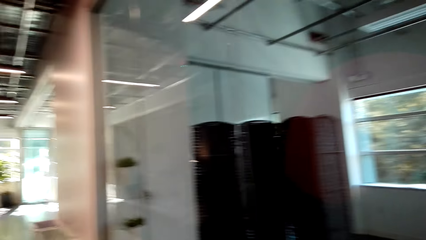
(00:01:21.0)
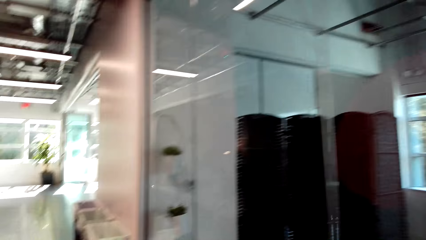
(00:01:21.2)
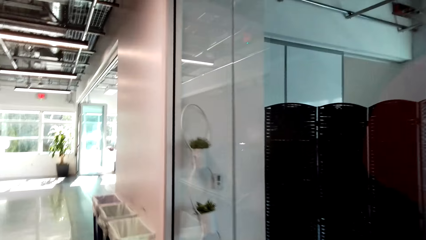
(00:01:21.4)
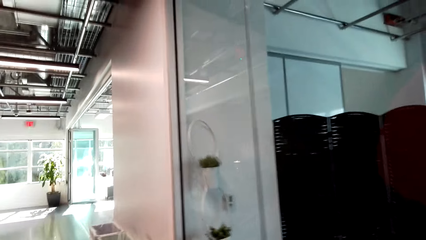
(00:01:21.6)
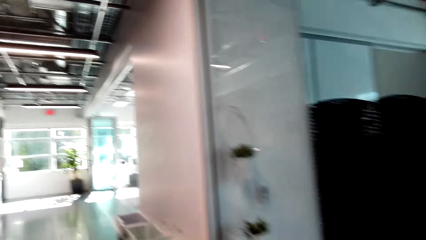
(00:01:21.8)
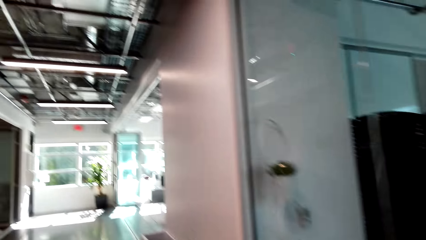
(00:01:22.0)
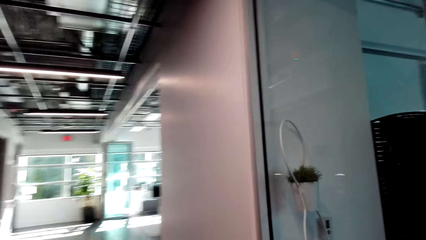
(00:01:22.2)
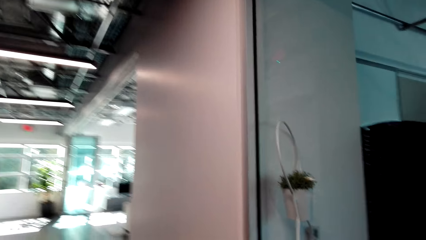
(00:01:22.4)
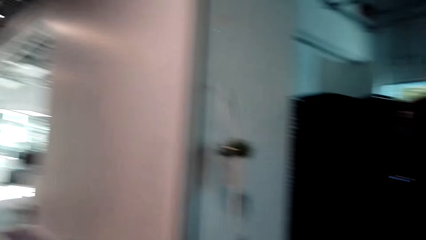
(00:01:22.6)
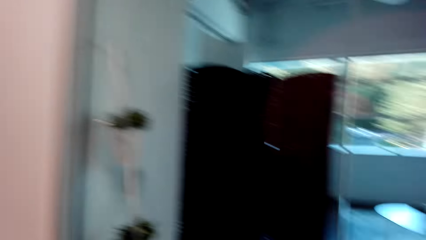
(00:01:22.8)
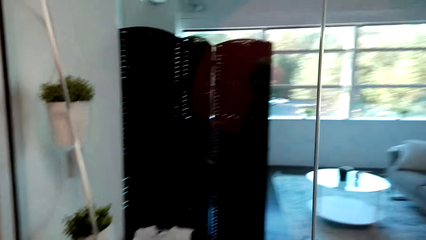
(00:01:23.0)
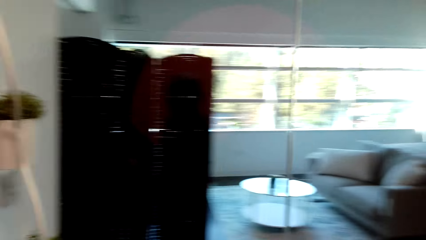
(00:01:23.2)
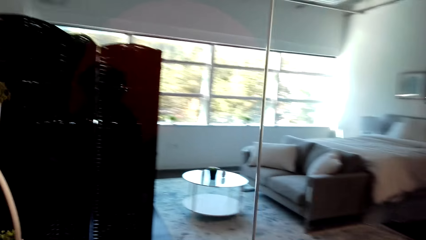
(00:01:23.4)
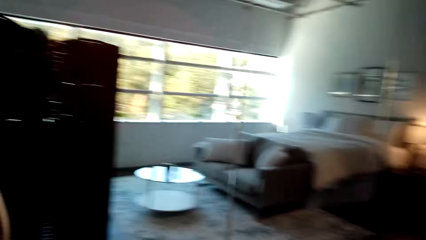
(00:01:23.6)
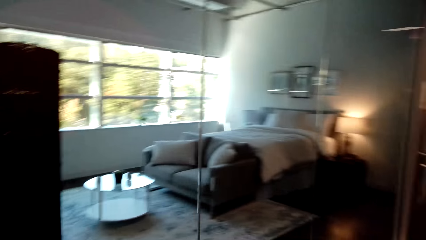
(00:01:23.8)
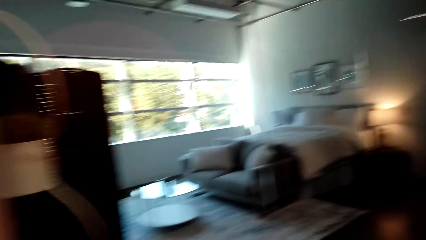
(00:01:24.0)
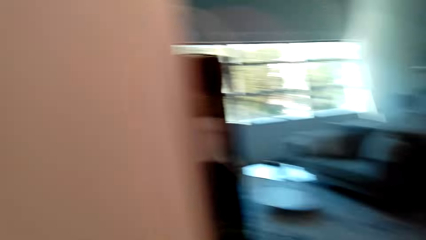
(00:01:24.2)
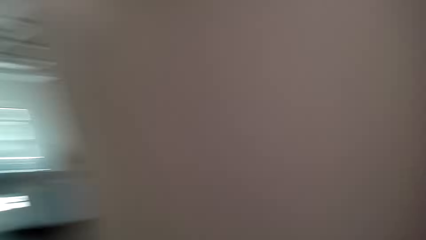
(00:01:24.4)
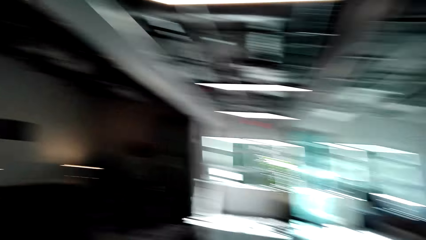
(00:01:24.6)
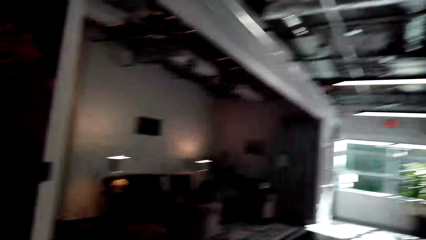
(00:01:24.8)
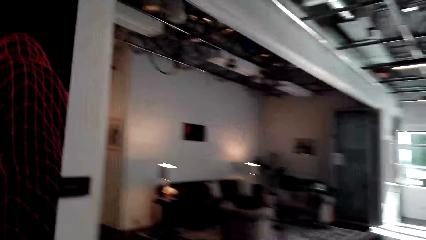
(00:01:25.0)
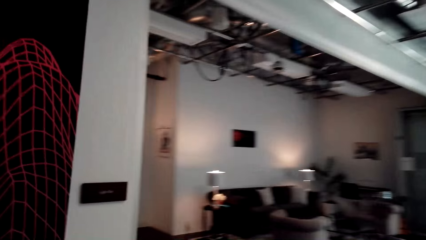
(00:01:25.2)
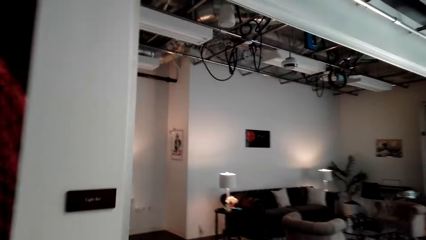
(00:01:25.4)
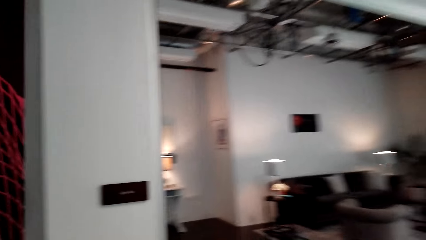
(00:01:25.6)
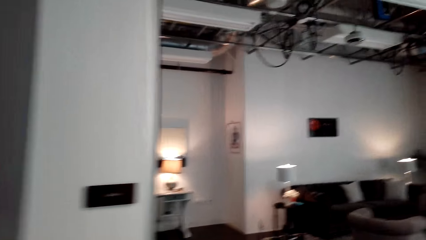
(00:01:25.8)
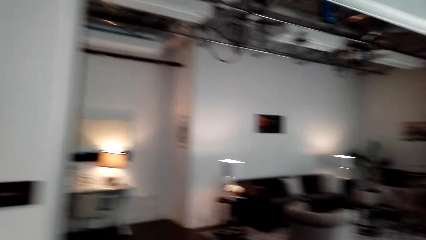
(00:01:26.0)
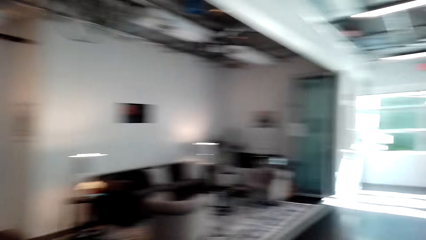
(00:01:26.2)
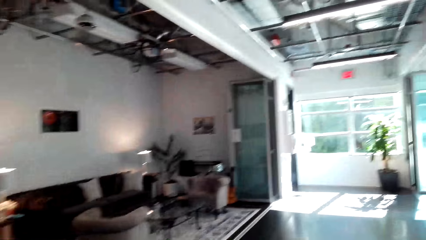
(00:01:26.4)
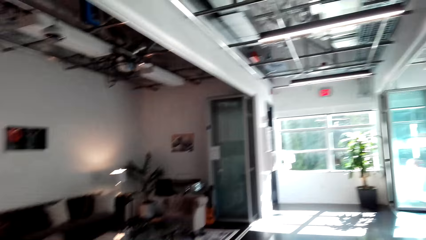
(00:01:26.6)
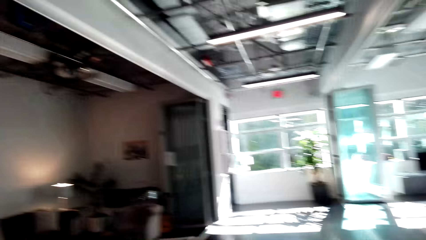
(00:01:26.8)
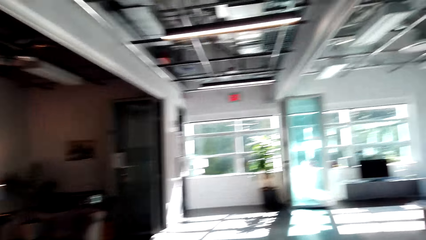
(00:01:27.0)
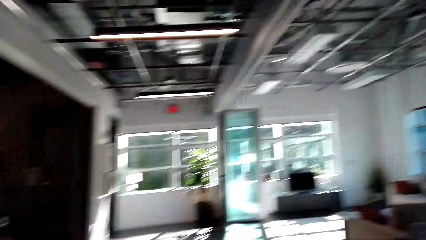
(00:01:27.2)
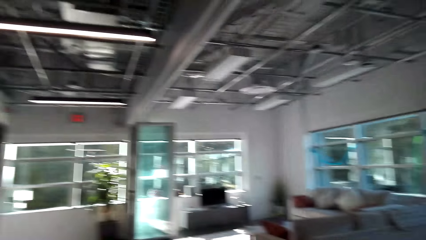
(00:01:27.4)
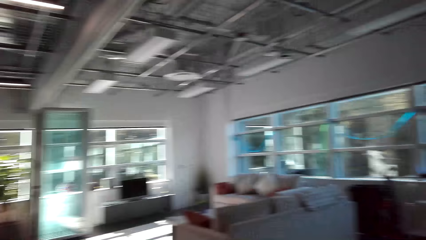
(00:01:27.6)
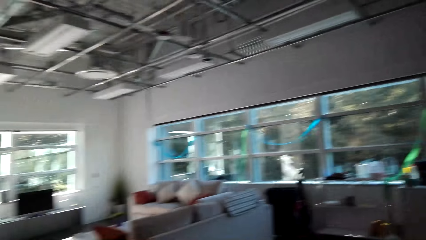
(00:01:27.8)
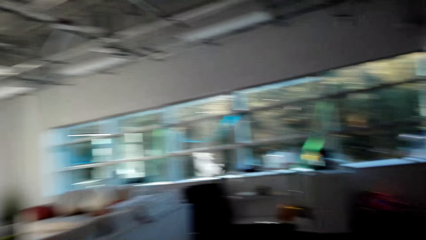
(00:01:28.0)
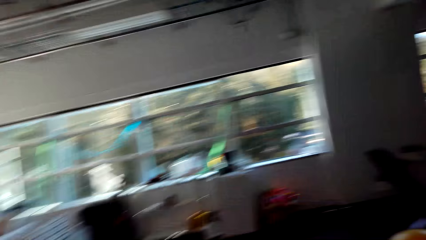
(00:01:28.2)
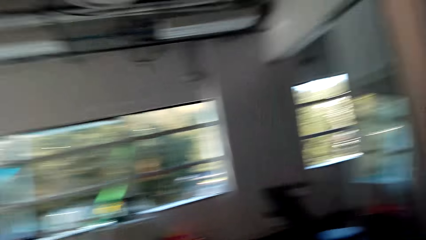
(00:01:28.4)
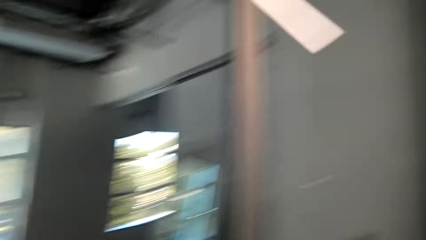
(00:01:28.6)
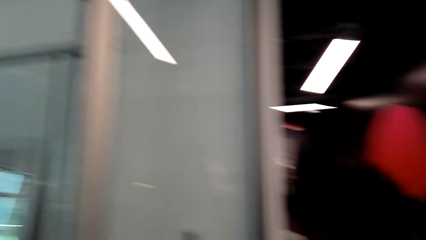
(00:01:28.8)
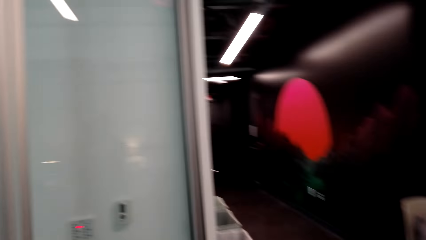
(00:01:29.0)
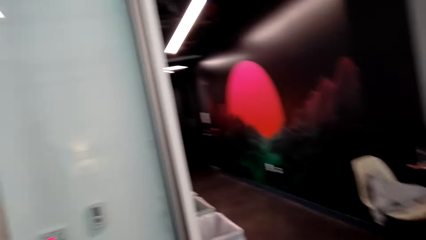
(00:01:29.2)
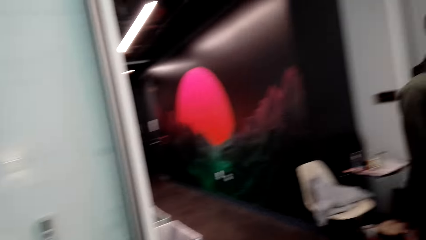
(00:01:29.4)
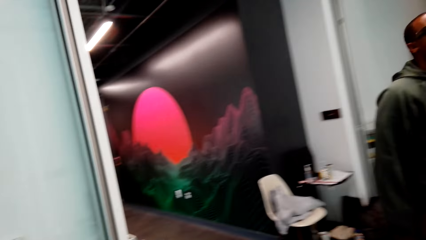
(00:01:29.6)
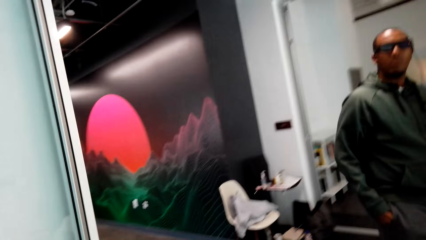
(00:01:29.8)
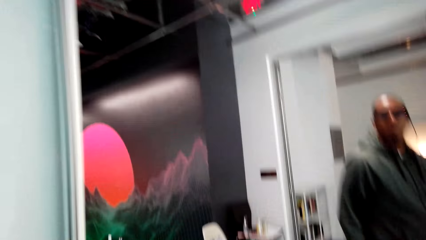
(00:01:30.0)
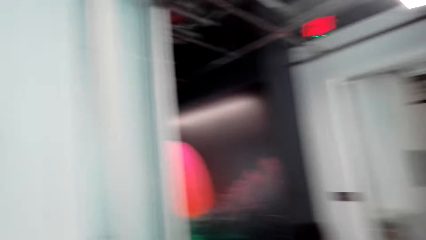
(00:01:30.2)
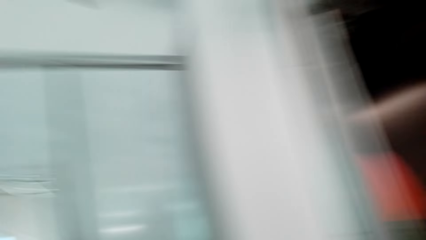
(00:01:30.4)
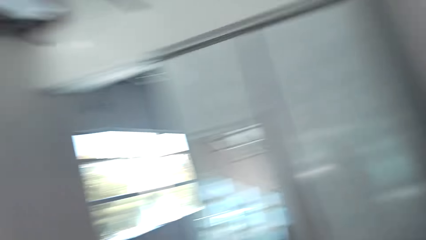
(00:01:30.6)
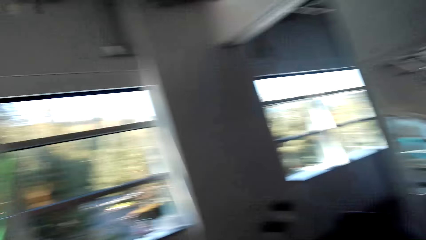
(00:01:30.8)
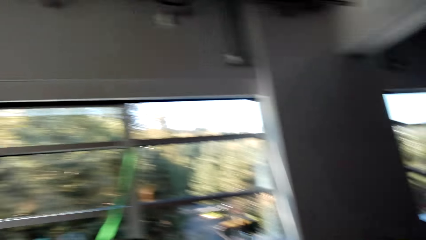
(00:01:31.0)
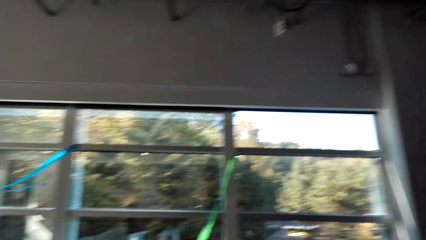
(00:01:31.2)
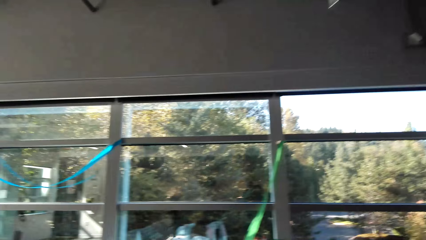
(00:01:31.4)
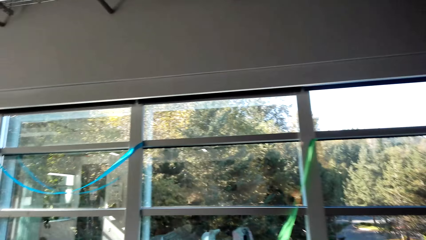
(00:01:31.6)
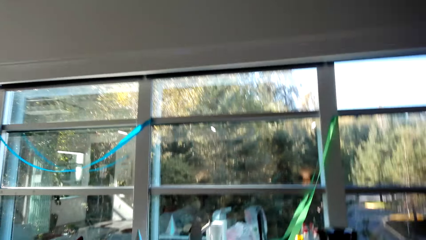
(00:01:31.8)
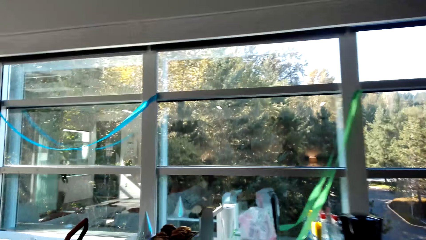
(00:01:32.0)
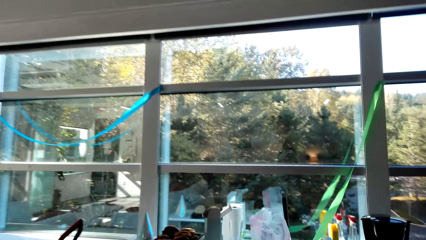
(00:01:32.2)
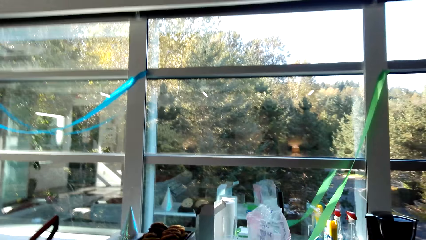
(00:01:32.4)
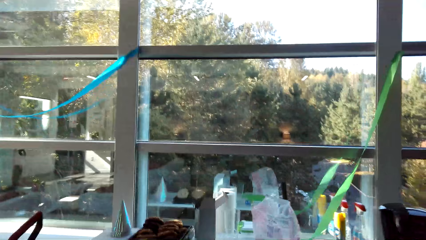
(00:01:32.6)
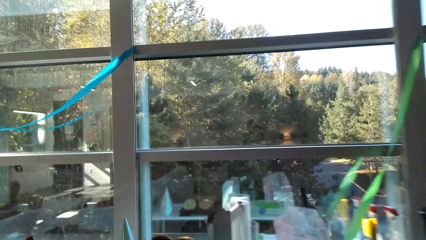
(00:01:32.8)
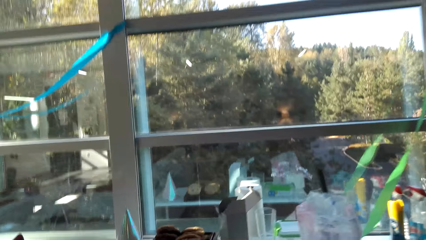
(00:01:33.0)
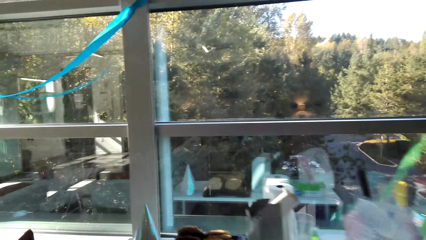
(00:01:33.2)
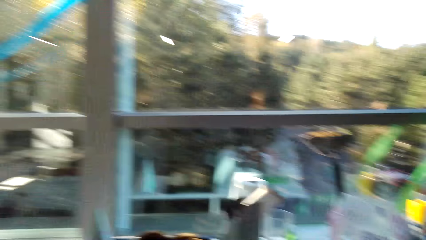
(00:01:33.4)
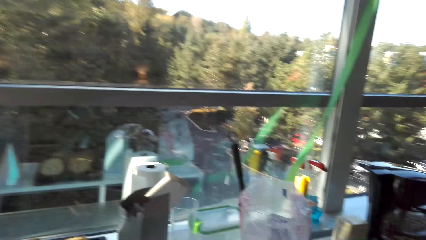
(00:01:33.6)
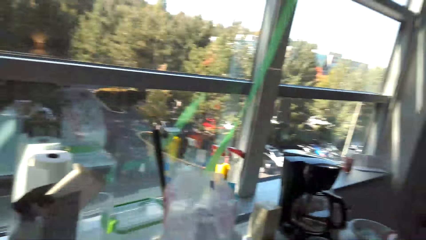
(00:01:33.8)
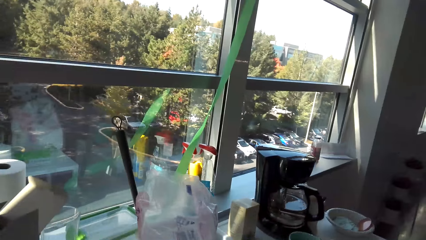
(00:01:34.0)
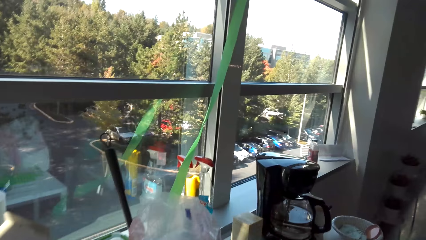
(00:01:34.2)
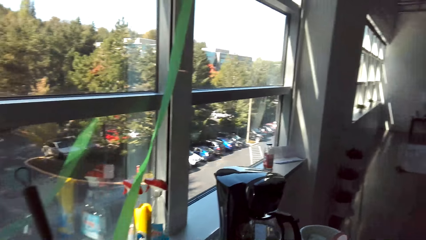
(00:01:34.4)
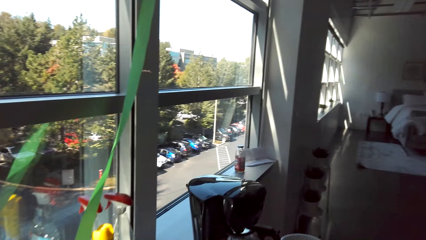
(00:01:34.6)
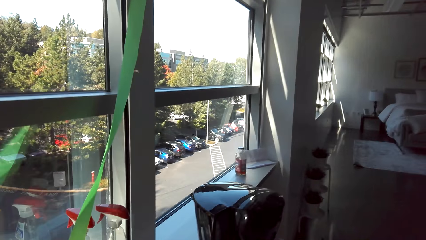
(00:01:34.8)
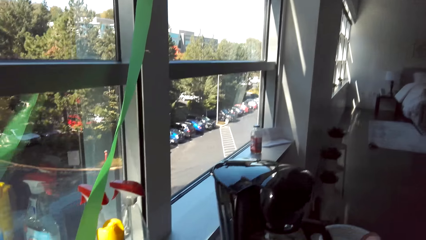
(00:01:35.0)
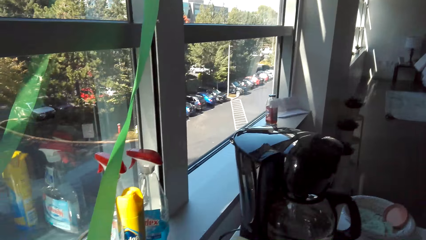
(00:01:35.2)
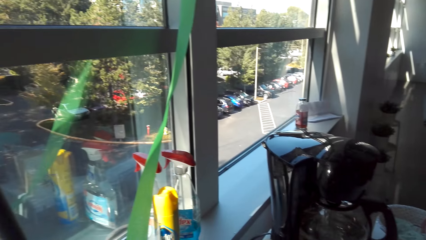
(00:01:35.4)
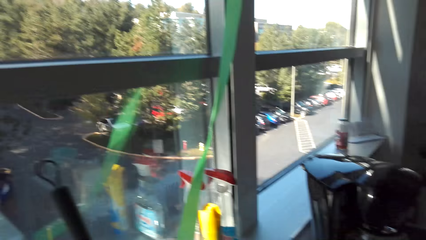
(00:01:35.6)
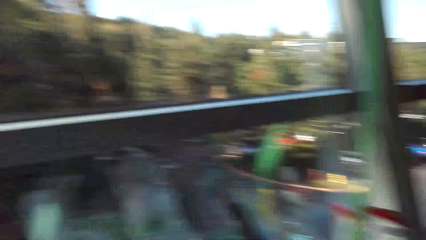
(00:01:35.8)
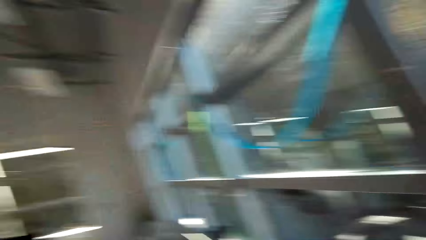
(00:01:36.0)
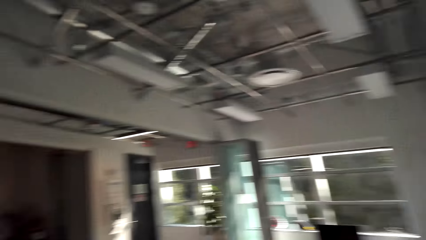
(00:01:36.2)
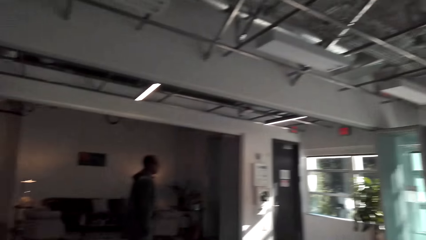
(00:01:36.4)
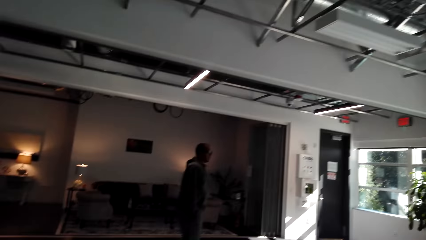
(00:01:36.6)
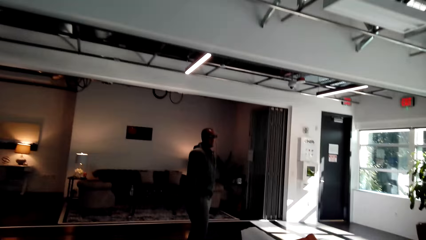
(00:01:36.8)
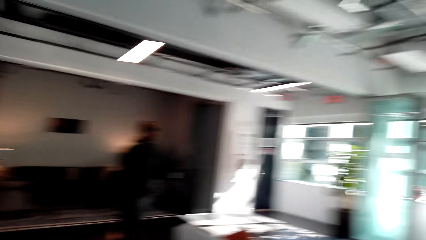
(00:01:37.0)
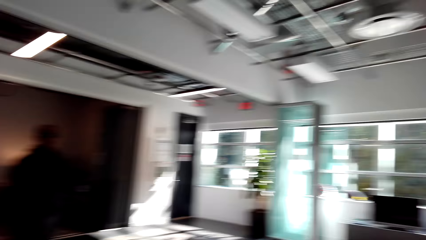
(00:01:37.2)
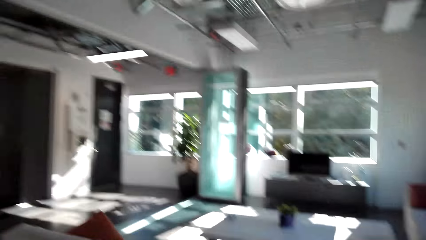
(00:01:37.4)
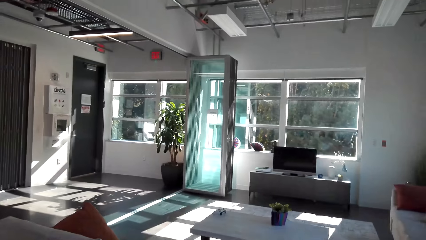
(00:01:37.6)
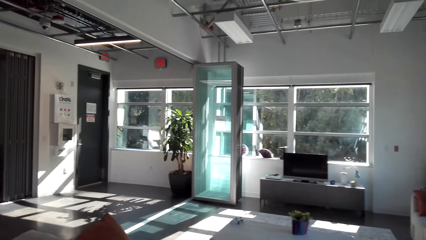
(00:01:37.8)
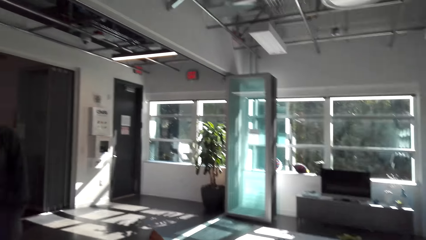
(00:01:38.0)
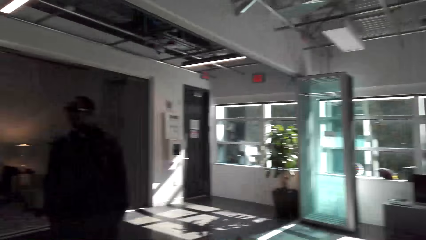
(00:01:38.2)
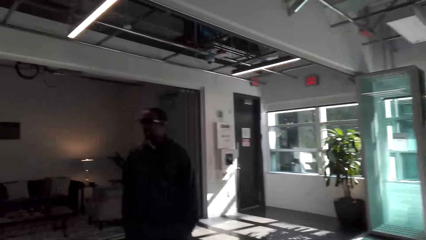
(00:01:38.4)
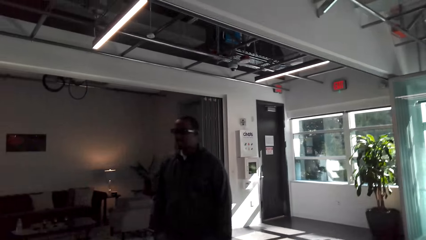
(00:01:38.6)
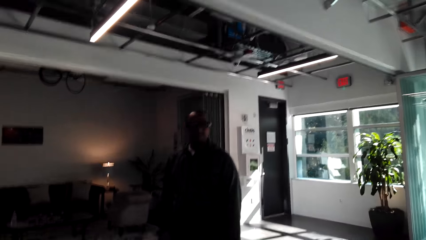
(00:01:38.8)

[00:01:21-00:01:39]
The camera wearer converses with a man. They walk around the house. The man walks around the house. The camera wearer converses with the man. The man walks around the house.
